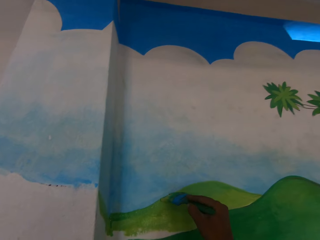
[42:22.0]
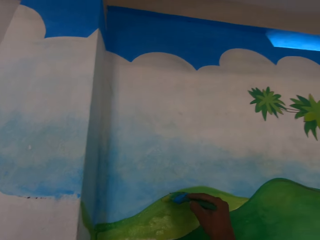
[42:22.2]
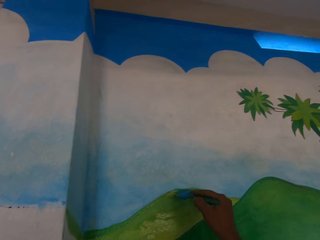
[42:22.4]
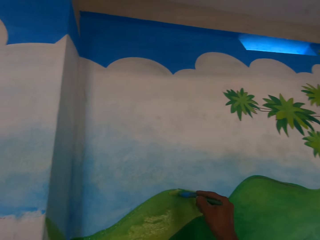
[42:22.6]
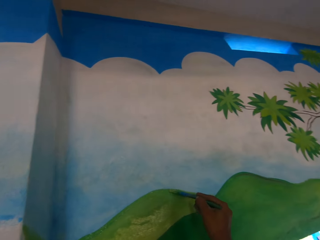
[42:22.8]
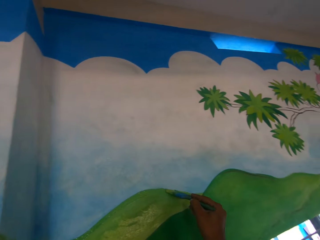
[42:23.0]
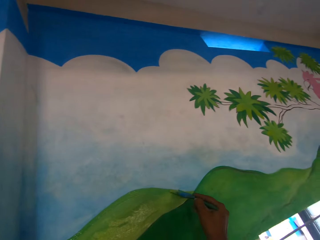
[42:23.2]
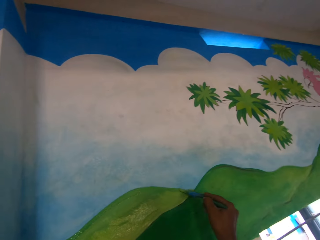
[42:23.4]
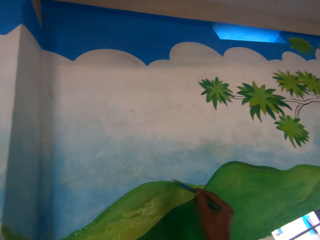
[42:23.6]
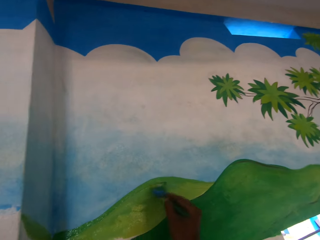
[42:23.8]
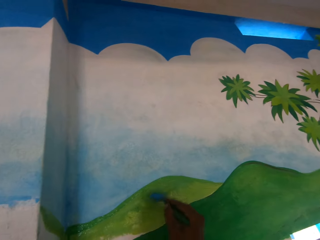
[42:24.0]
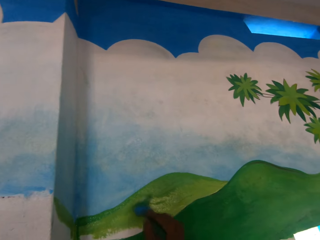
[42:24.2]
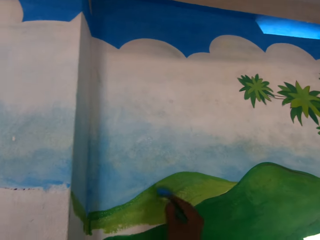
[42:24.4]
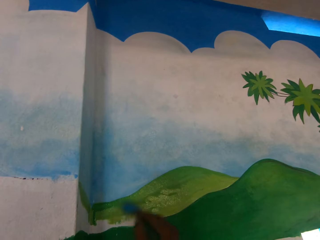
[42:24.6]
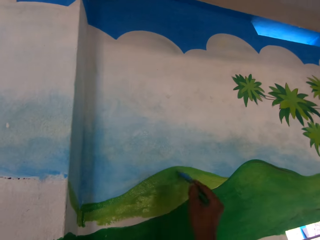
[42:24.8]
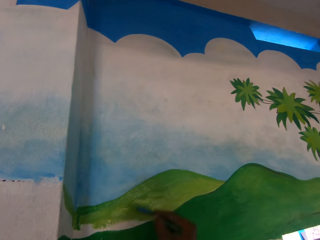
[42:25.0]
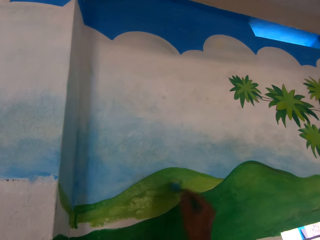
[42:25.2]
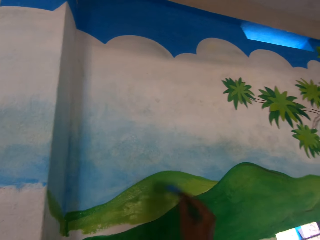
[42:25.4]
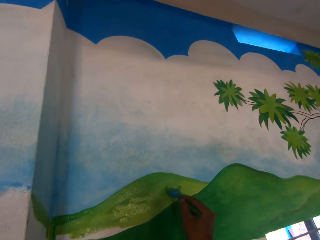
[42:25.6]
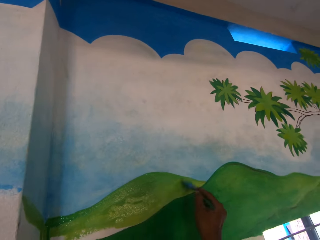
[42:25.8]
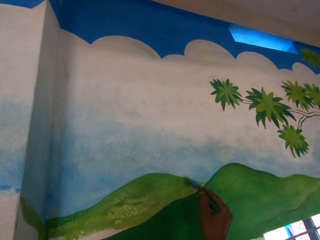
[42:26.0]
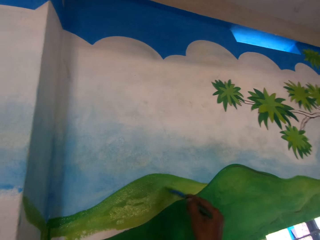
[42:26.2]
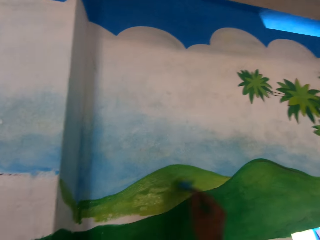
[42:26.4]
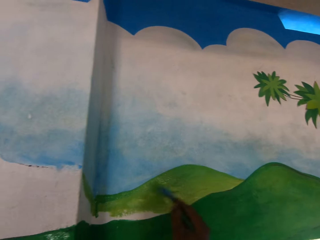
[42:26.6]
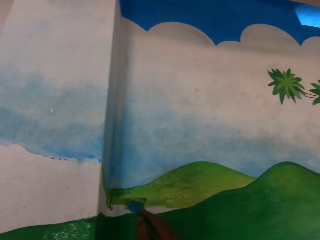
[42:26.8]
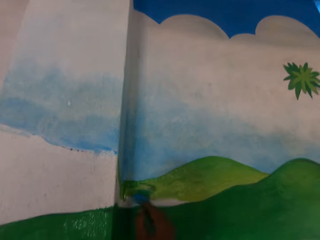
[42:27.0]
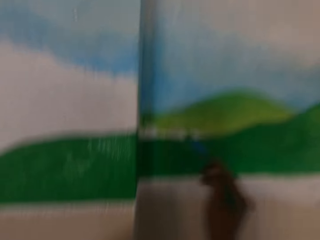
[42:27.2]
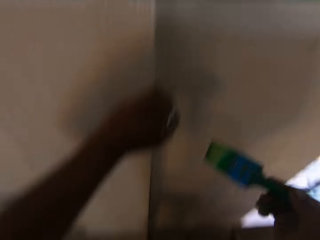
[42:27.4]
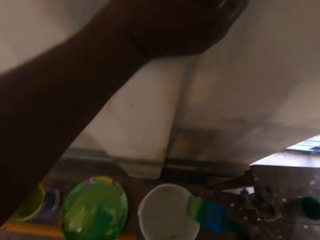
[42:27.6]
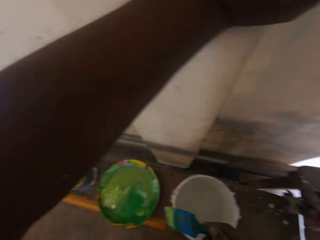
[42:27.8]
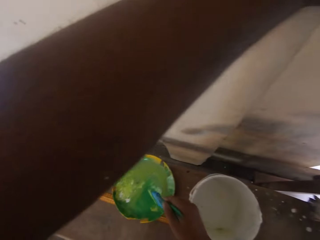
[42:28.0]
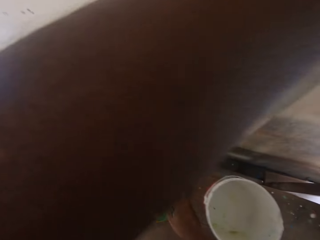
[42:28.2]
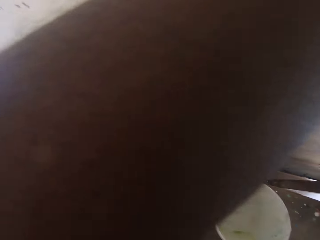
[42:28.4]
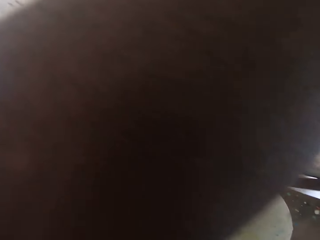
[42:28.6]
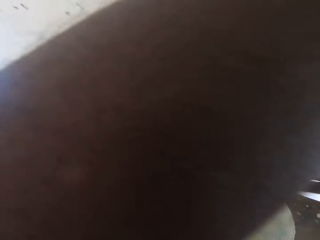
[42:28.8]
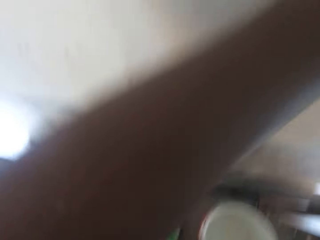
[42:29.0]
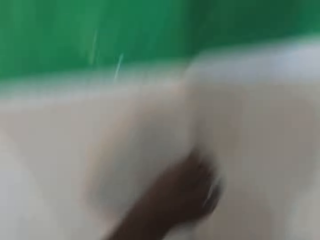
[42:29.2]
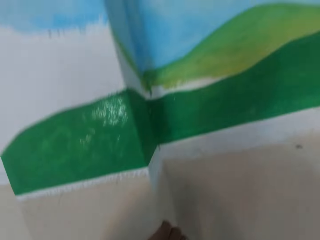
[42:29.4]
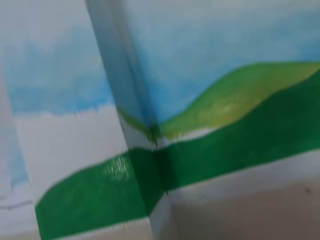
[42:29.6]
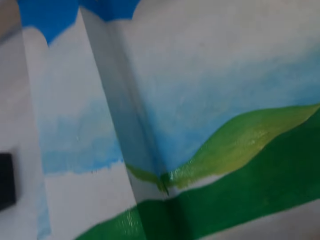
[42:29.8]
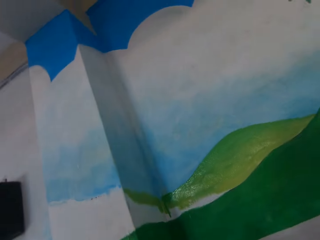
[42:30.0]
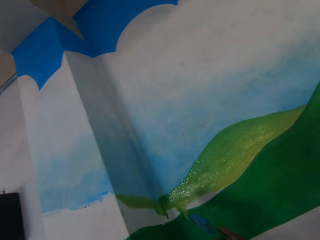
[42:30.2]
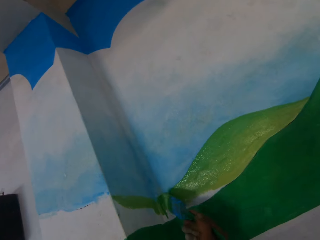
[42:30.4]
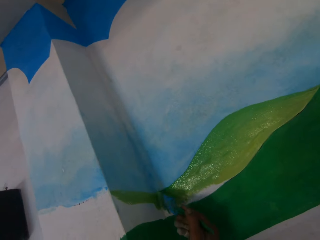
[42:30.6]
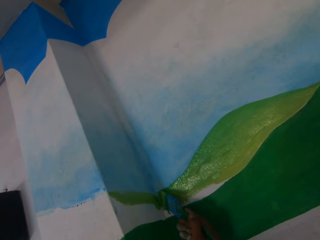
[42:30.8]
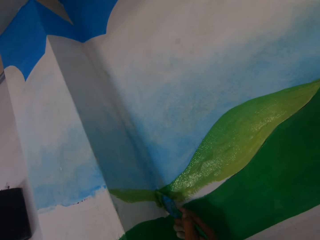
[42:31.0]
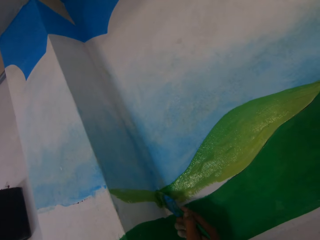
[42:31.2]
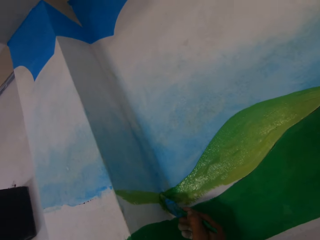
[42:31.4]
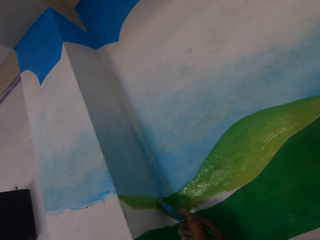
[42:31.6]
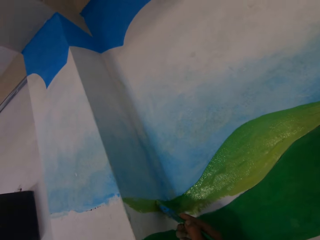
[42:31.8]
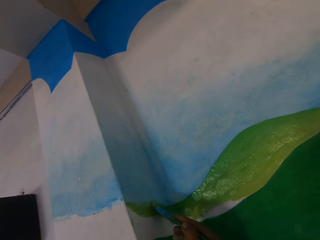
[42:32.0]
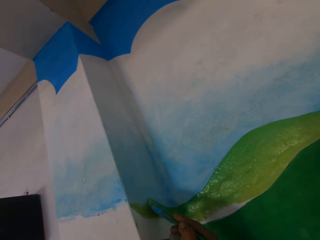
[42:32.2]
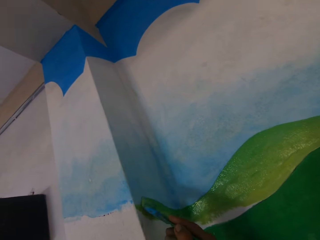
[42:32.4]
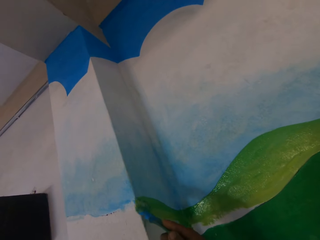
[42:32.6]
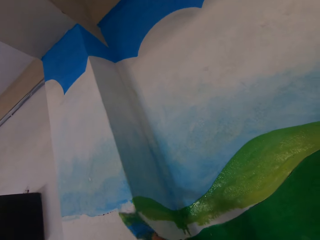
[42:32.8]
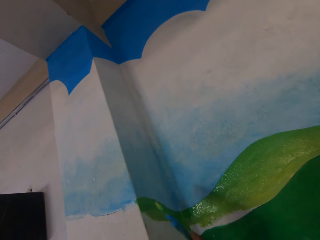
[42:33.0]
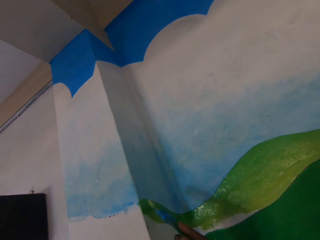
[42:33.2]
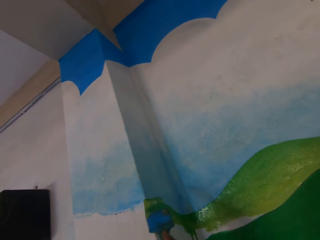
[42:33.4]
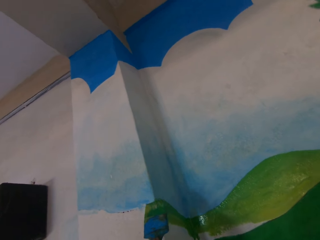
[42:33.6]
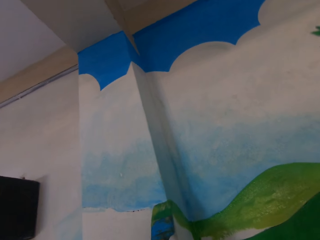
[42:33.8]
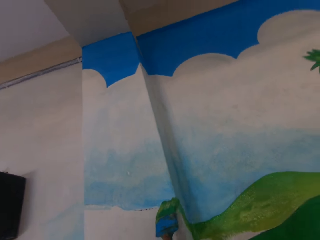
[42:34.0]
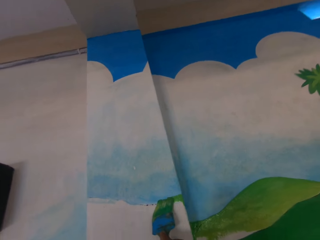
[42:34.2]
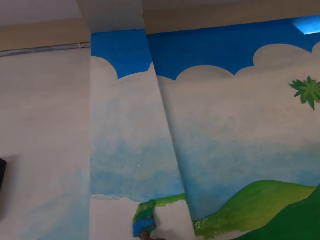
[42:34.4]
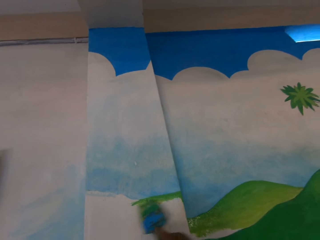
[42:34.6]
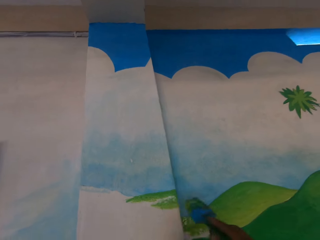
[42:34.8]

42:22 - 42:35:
The camera wearer dips the paintbrush into the green paint on the painting plate with his right hand. He paints the wall with the paintbrush in his right hand.

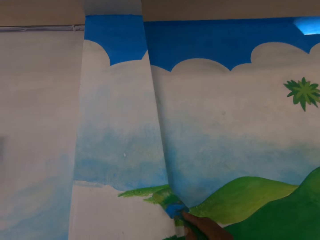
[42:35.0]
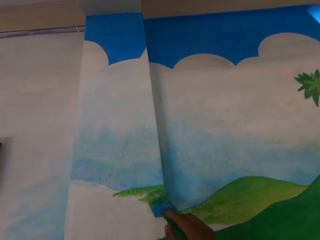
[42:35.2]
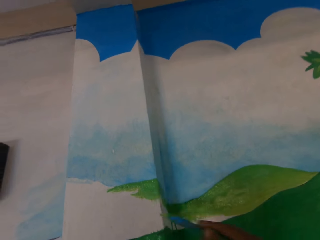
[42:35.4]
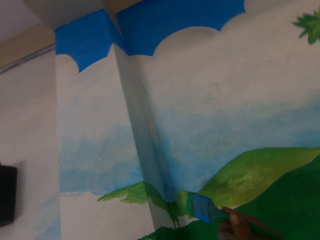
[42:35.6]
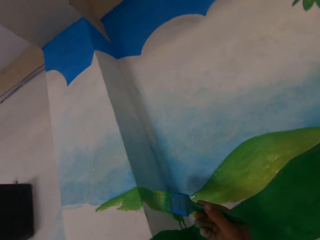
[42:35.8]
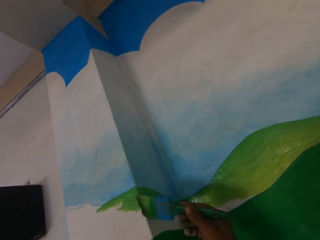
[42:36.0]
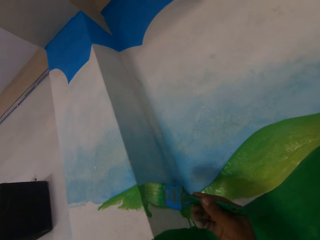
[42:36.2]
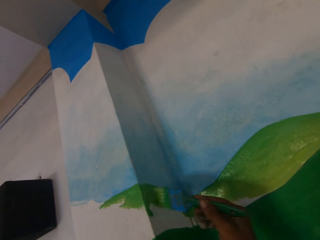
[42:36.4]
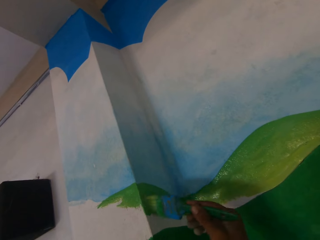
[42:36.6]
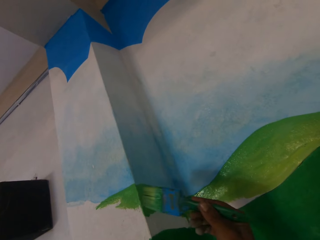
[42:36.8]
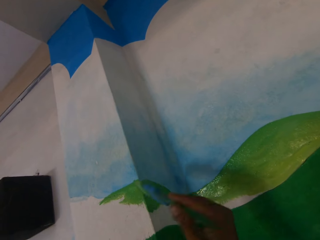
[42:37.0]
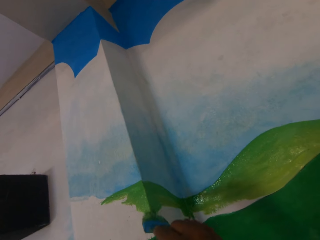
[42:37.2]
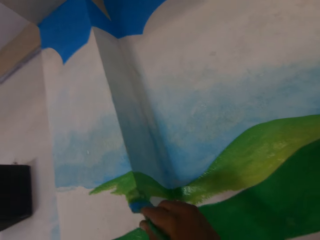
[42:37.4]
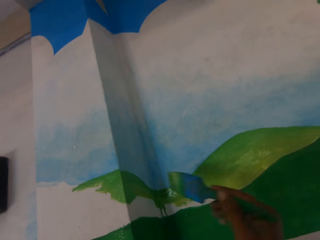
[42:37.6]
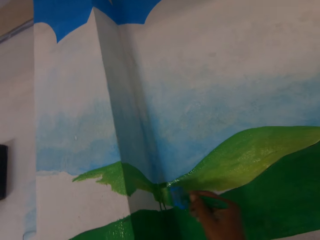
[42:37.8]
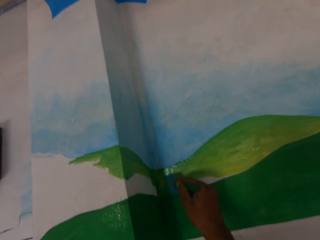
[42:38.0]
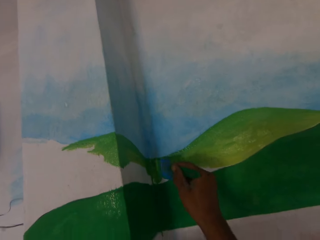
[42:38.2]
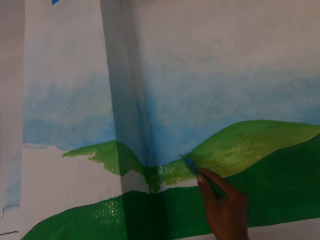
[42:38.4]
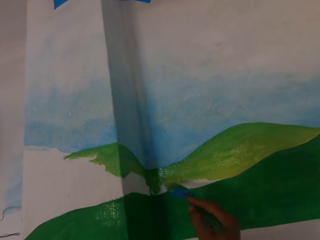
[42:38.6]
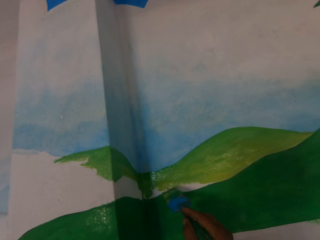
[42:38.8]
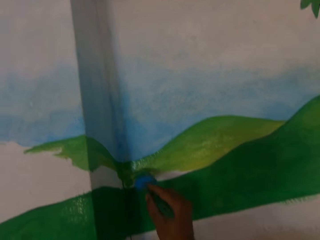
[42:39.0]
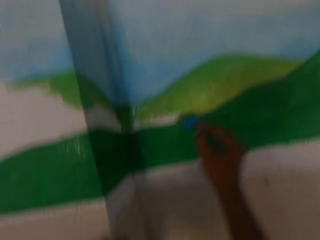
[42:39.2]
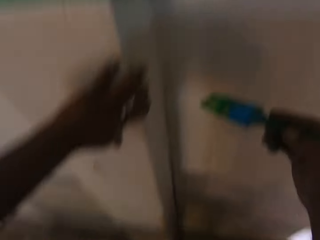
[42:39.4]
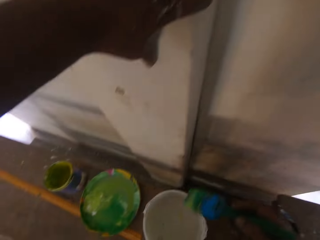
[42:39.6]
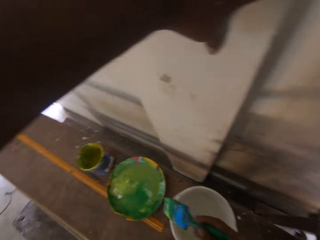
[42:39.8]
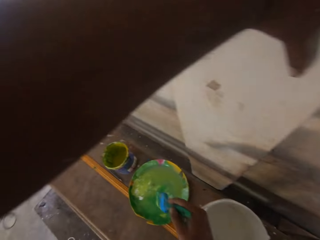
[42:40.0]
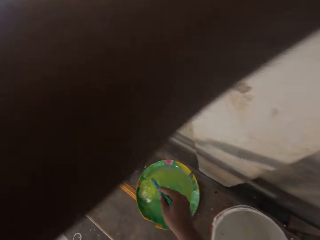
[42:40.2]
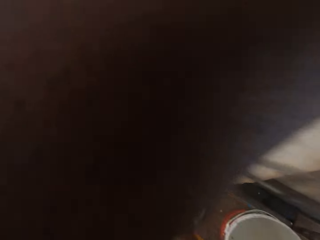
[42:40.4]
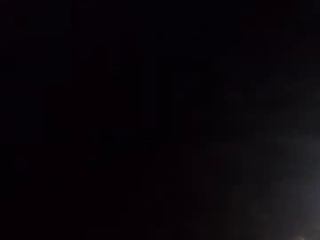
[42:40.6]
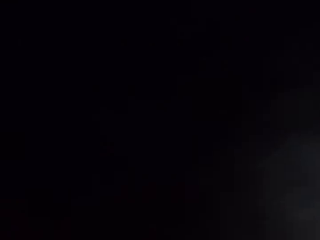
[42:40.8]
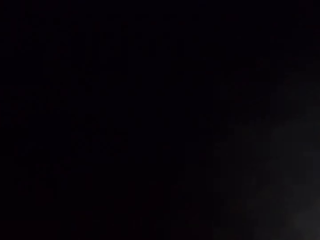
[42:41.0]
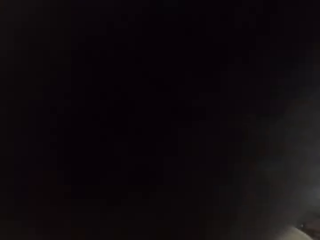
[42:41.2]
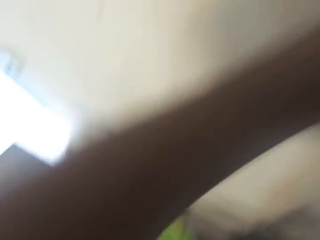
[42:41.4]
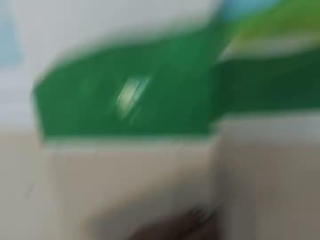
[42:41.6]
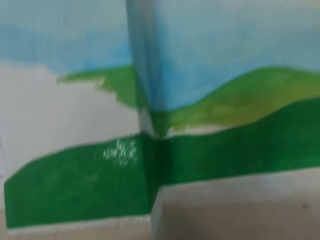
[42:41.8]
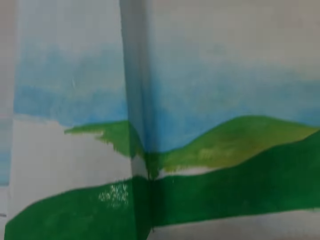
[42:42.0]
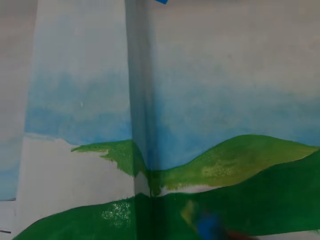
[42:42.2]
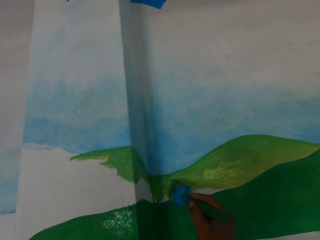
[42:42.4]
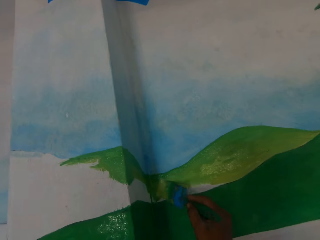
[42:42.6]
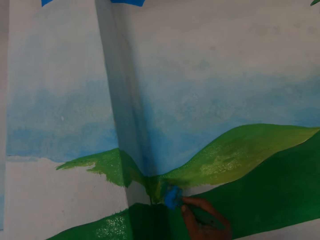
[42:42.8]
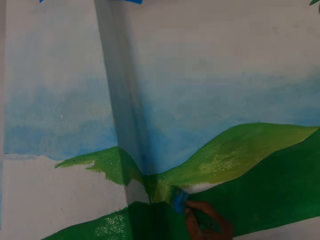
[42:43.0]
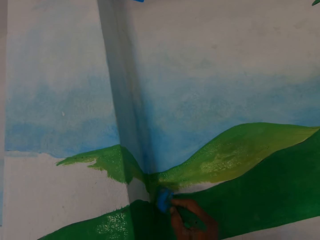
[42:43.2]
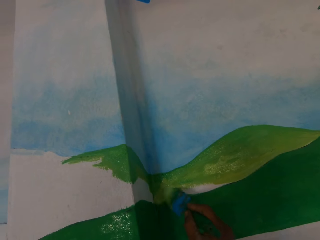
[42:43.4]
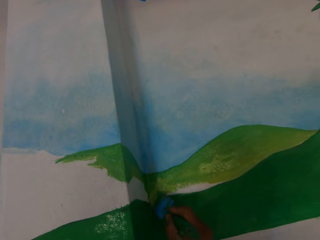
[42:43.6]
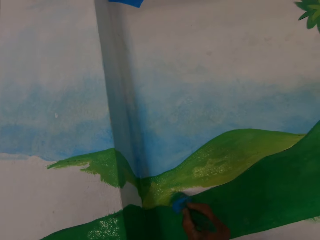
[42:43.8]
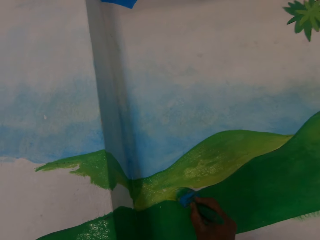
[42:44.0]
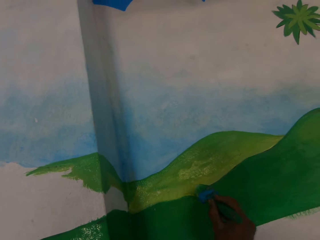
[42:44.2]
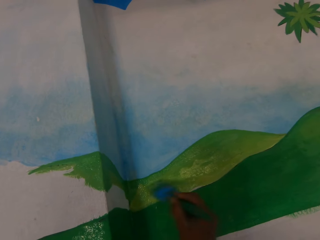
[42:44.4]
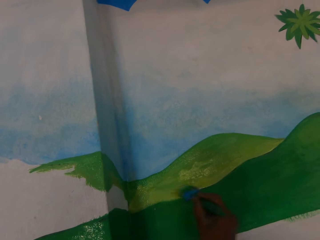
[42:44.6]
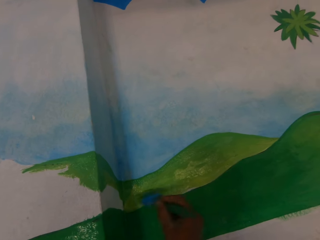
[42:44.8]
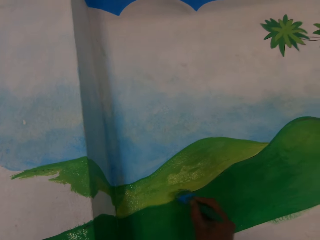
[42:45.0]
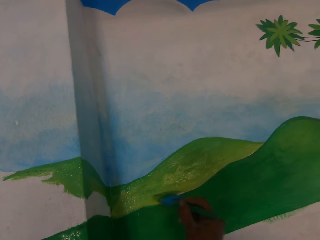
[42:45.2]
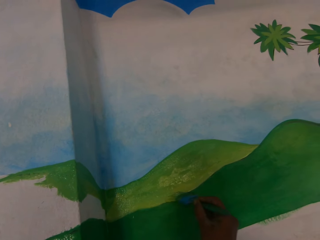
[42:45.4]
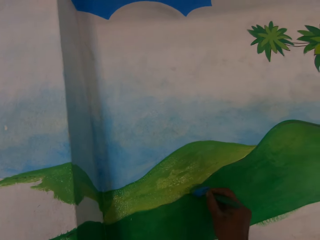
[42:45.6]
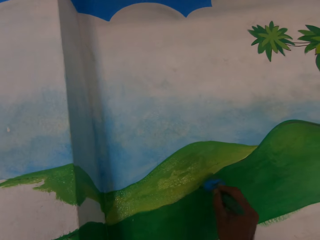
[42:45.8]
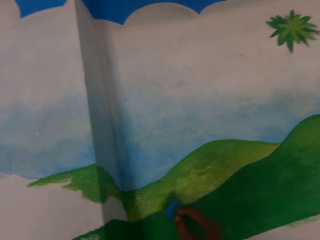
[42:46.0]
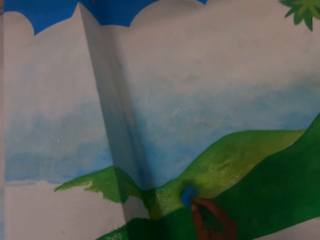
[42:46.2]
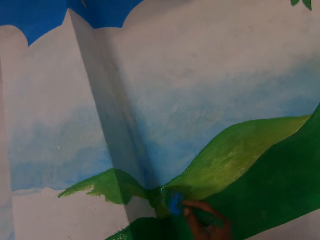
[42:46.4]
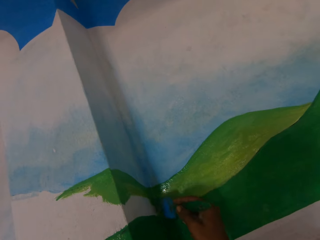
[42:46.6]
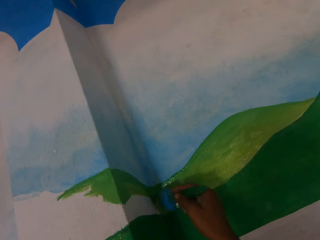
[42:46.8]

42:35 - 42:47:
The camera wearer dips the paintbrush into the green paint in the paint container with his right hand. He paints the wall with the paintbrush in his right hand.
